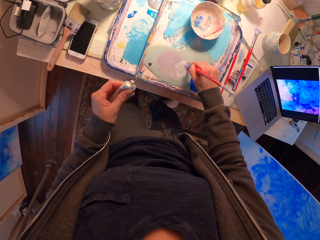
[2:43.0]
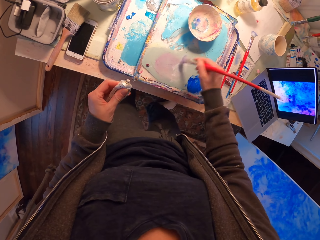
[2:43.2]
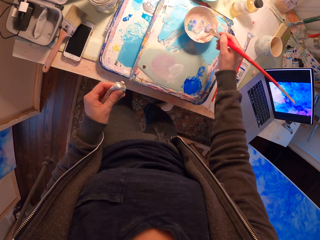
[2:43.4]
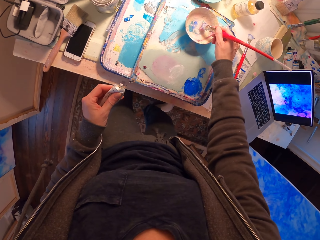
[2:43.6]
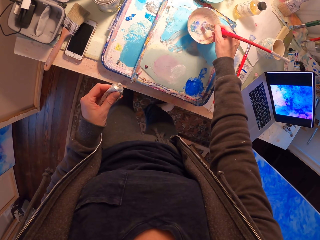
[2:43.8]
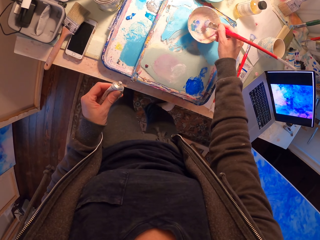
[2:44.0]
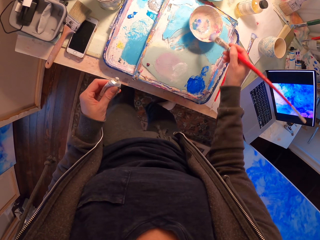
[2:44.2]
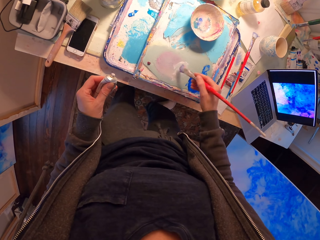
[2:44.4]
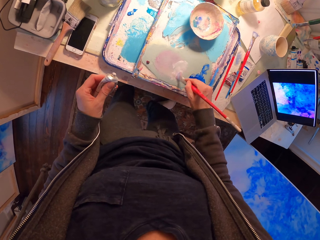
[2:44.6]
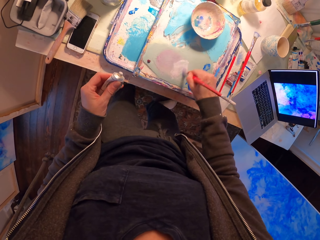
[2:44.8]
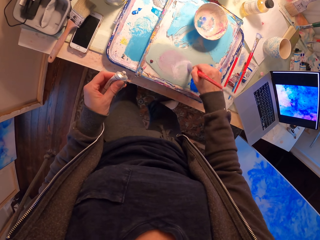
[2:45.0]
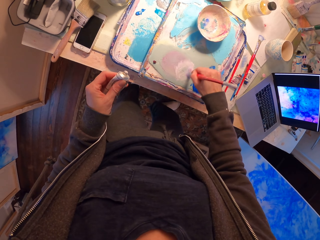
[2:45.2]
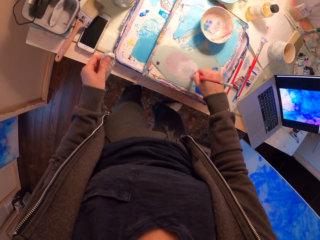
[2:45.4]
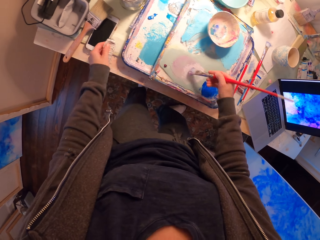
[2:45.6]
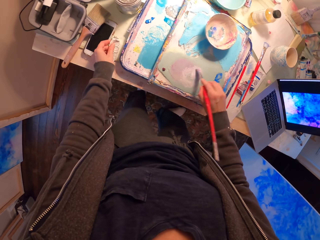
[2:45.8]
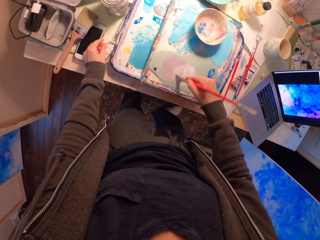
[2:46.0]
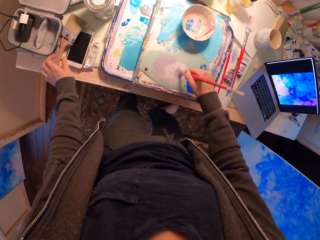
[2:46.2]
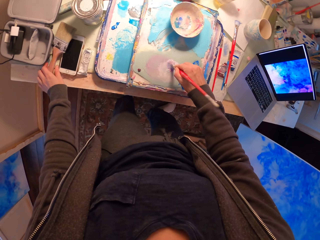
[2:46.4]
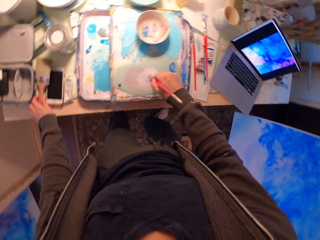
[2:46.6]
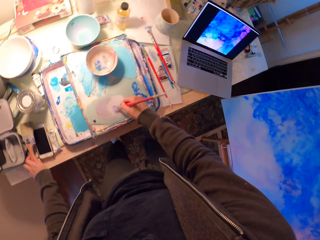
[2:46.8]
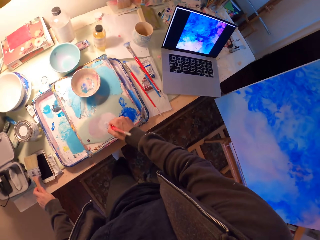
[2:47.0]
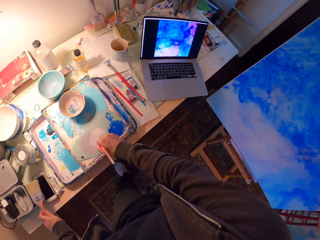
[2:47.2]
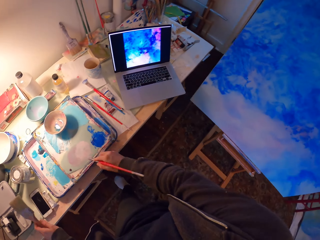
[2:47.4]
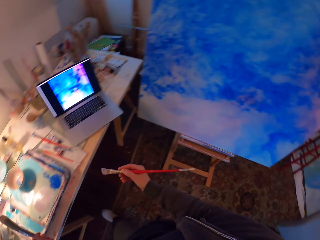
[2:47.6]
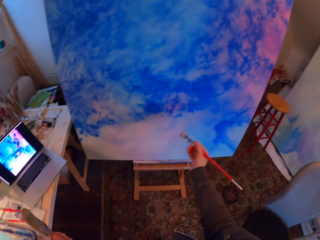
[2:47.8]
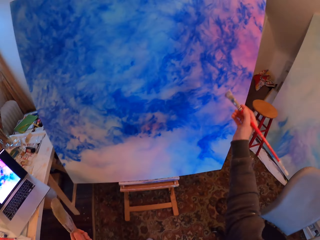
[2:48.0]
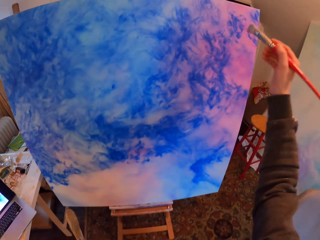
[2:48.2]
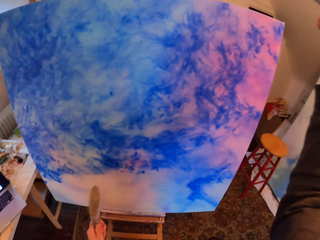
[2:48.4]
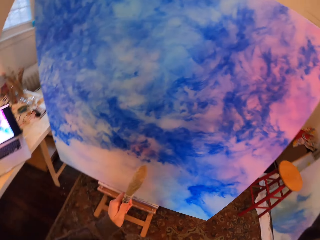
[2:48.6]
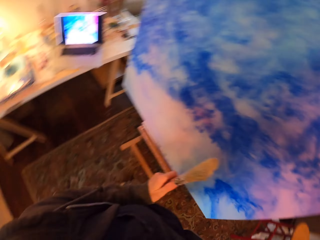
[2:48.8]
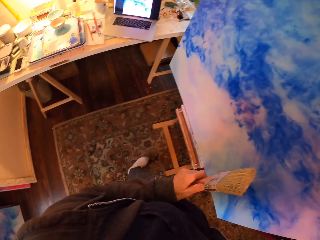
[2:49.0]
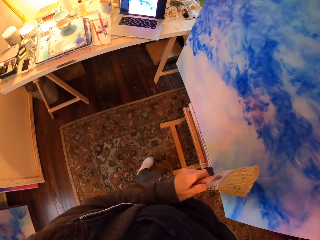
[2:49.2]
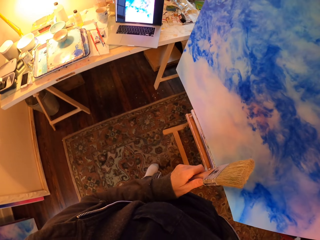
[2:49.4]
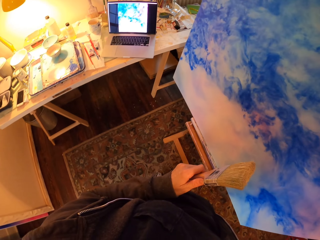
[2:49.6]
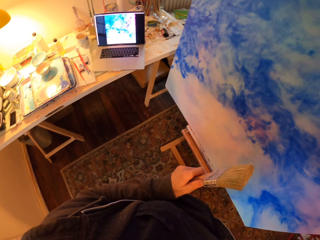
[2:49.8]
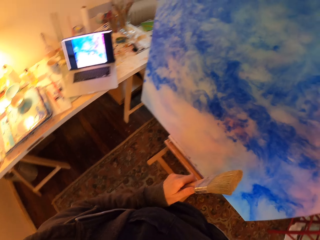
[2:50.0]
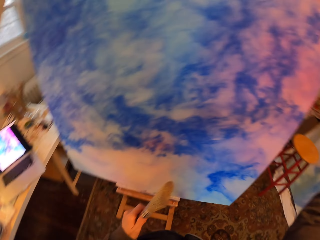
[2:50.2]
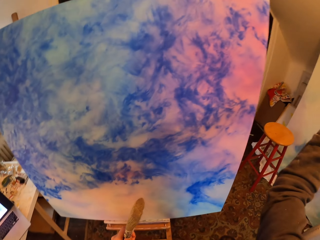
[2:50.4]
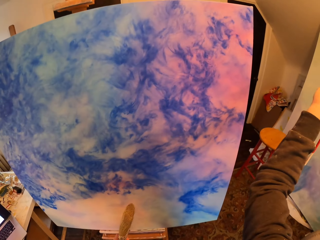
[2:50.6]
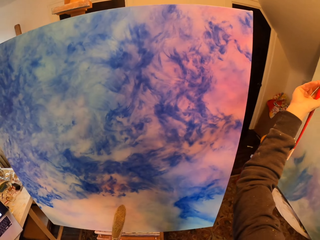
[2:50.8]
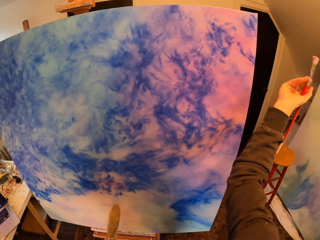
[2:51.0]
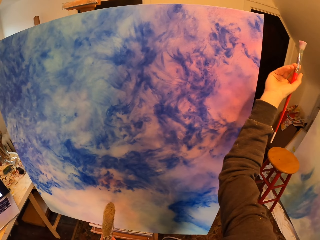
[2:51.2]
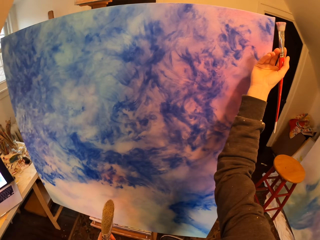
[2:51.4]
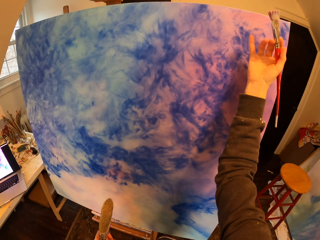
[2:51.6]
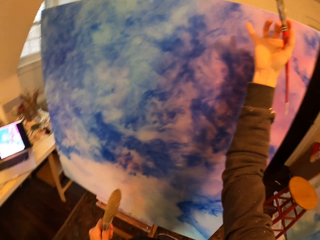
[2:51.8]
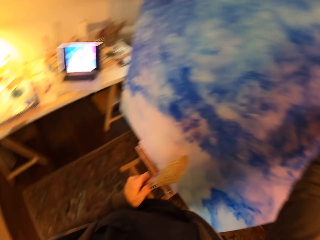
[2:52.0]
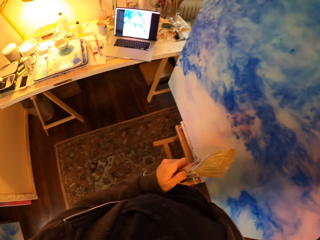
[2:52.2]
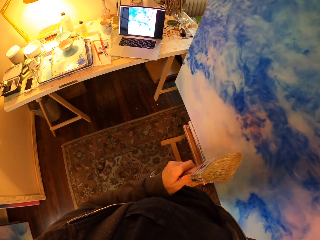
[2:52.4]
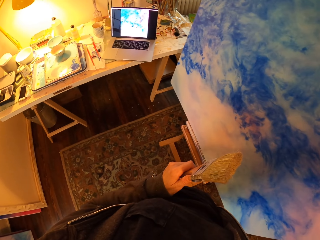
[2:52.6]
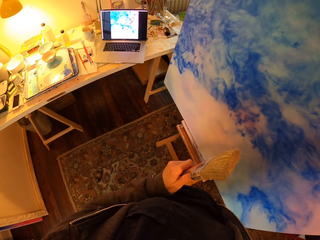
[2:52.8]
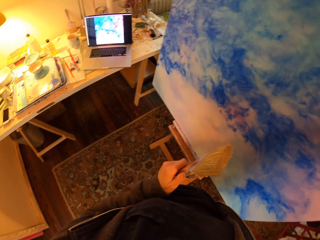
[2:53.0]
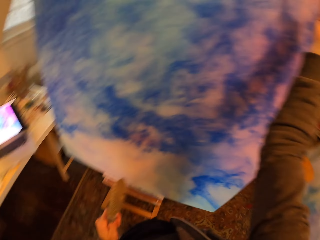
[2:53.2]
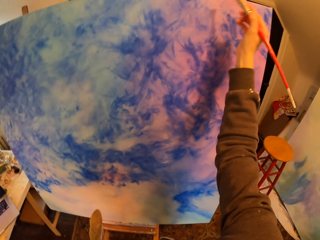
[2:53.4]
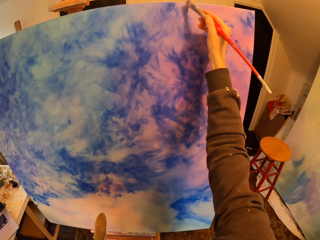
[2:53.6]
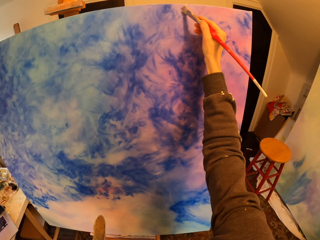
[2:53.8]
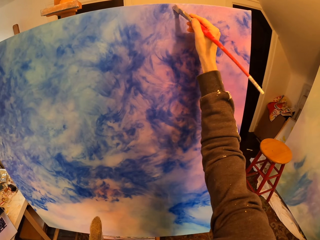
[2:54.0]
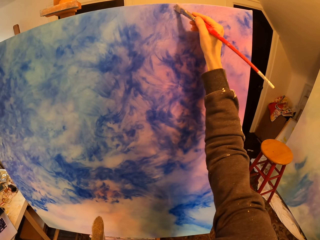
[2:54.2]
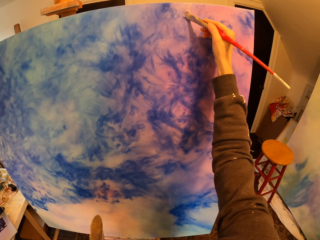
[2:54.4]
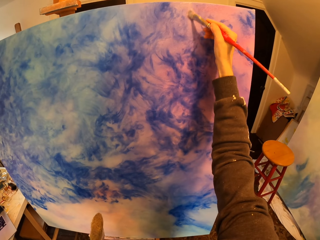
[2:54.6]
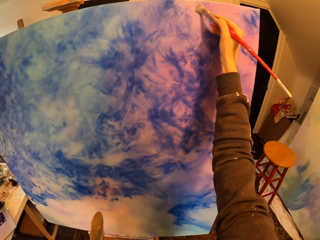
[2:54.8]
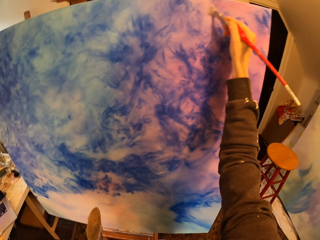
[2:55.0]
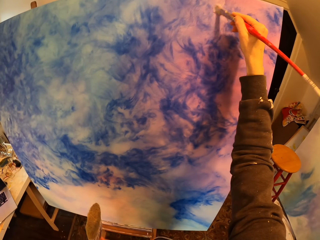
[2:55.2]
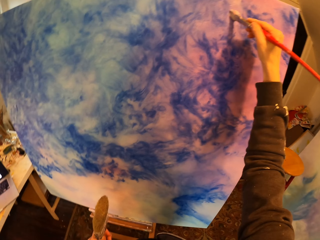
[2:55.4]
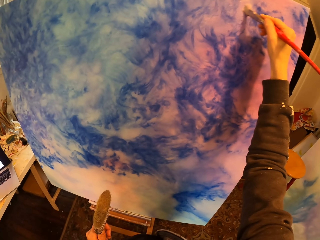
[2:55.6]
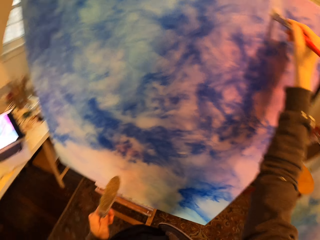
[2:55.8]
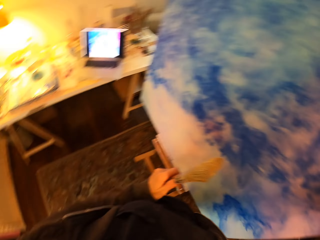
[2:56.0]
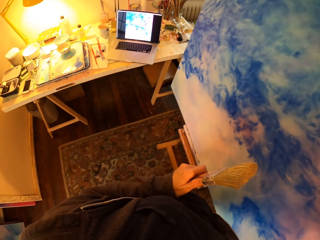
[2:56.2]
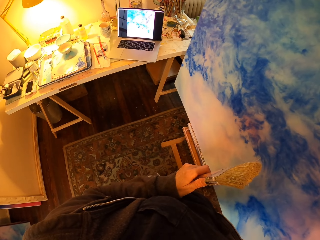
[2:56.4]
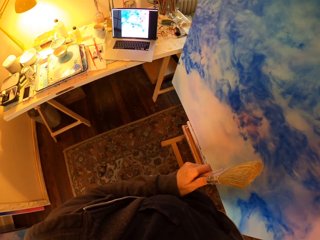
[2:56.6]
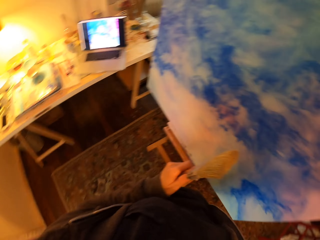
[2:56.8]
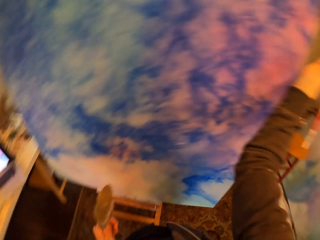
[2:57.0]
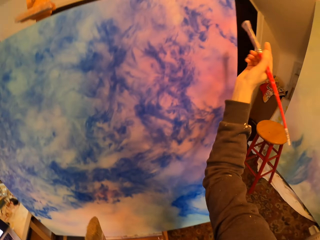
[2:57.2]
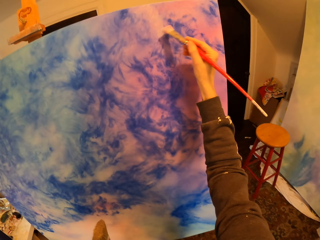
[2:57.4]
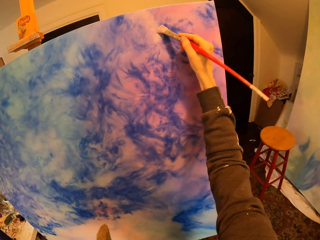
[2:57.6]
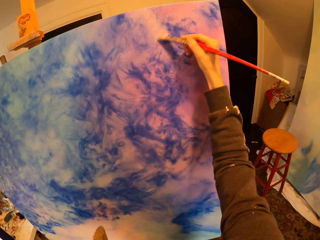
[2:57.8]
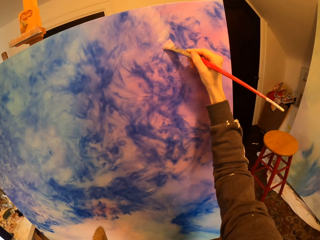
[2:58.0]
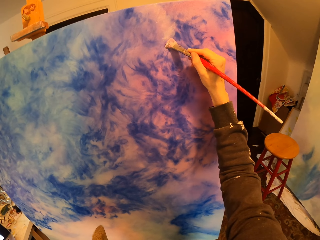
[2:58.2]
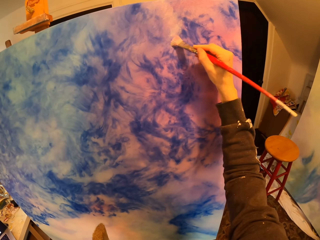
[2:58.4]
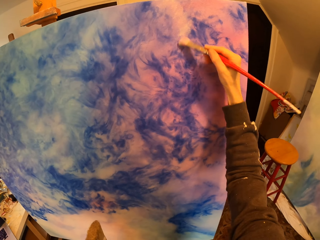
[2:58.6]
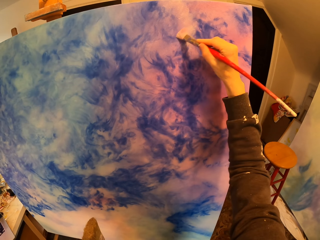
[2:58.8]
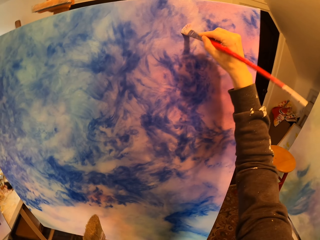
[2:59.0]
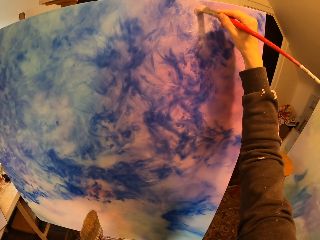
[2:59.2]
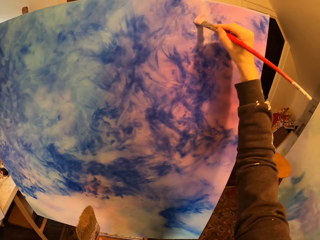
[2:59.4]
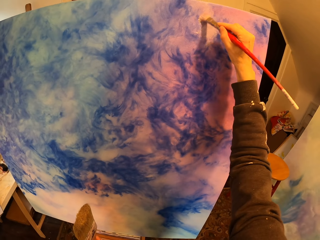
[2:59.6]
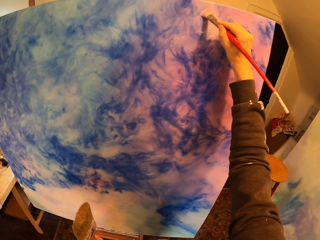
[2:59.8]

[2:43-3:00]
The camera wearer mixes the paint in the palette. They paint the drawing board with a small paint brush.
